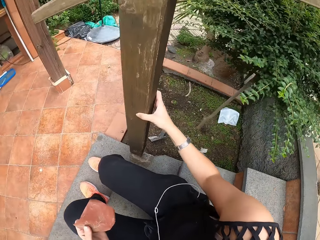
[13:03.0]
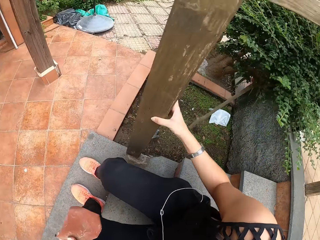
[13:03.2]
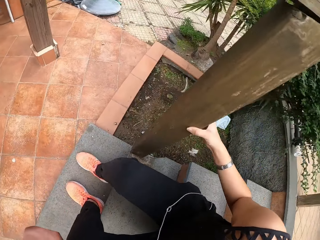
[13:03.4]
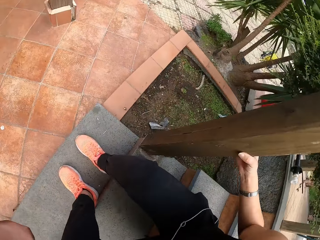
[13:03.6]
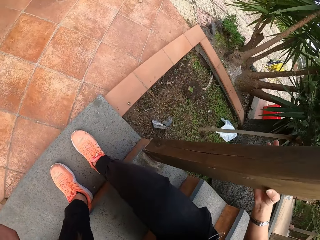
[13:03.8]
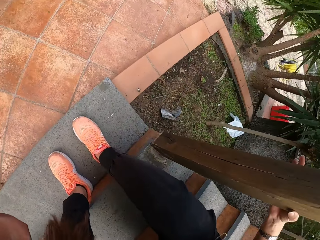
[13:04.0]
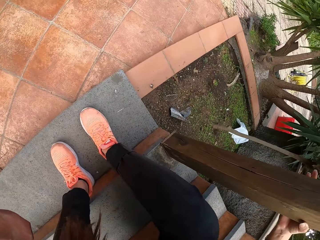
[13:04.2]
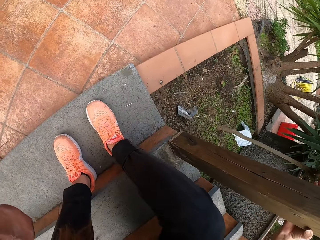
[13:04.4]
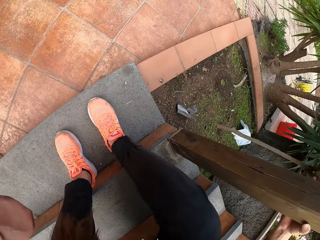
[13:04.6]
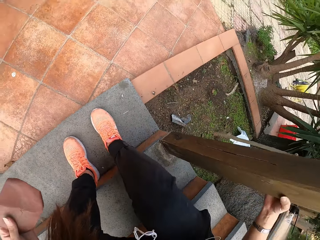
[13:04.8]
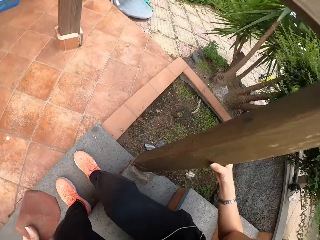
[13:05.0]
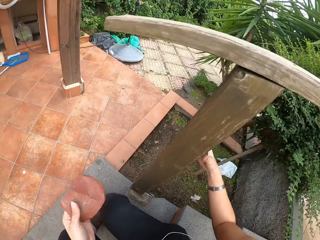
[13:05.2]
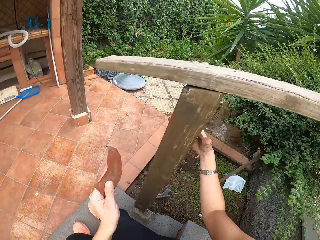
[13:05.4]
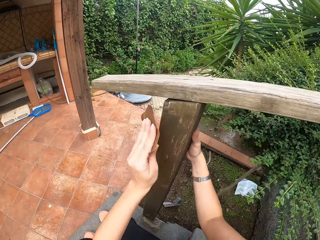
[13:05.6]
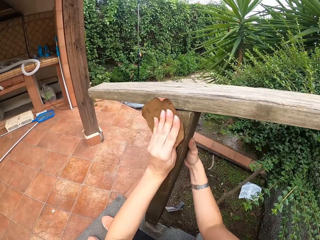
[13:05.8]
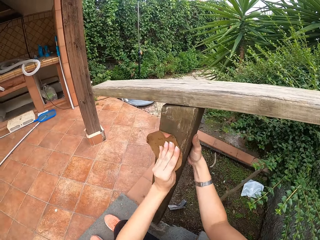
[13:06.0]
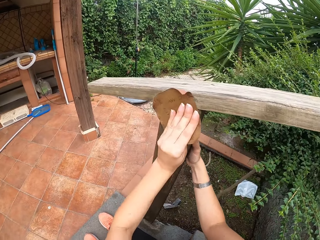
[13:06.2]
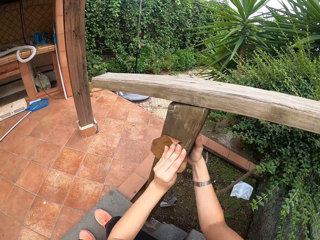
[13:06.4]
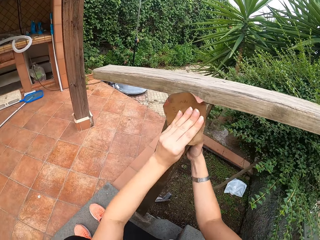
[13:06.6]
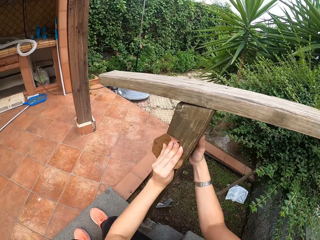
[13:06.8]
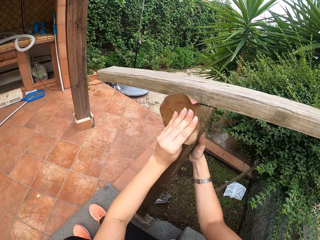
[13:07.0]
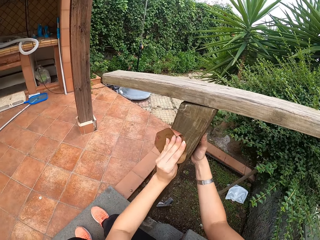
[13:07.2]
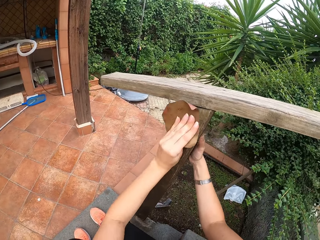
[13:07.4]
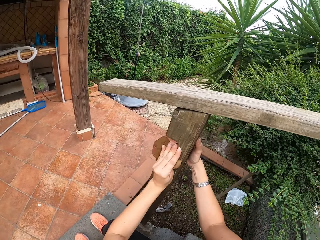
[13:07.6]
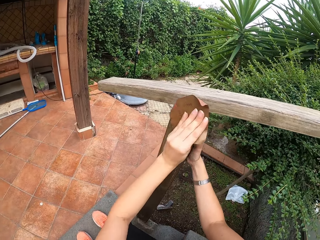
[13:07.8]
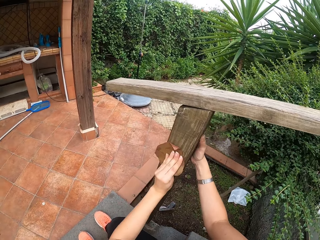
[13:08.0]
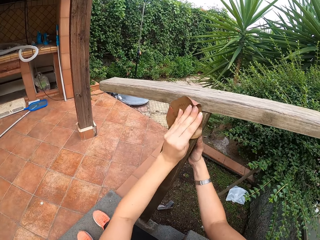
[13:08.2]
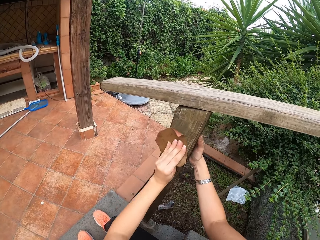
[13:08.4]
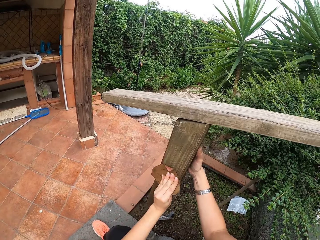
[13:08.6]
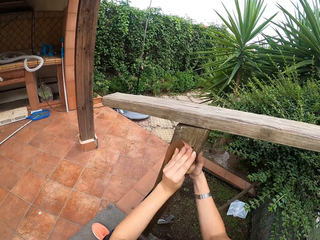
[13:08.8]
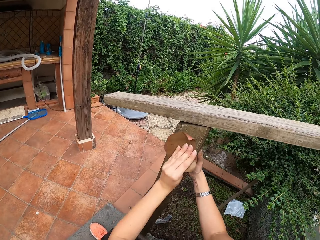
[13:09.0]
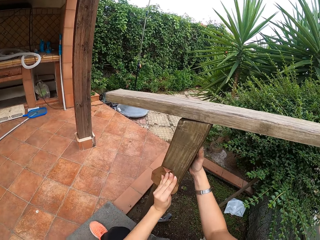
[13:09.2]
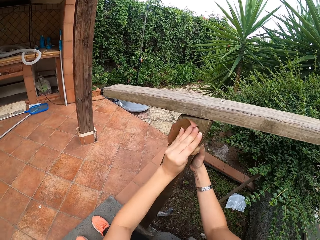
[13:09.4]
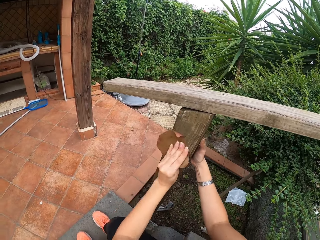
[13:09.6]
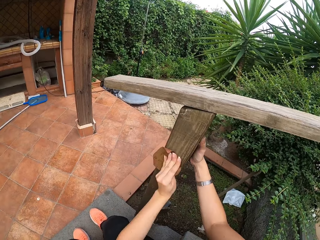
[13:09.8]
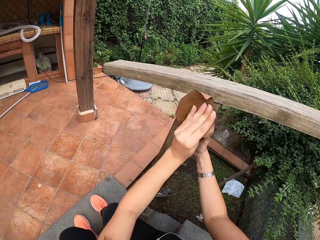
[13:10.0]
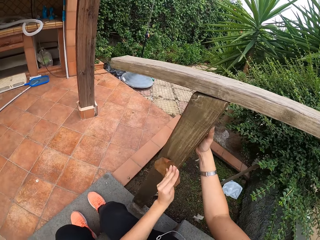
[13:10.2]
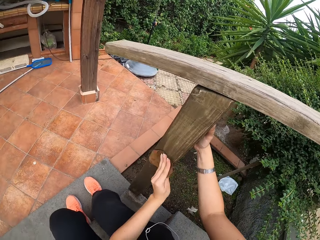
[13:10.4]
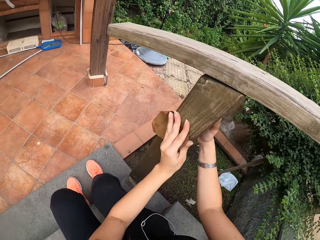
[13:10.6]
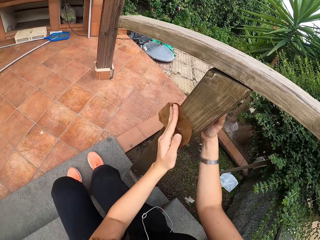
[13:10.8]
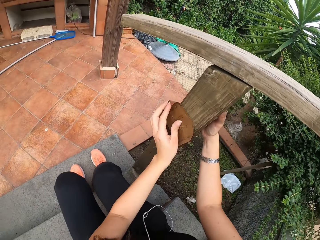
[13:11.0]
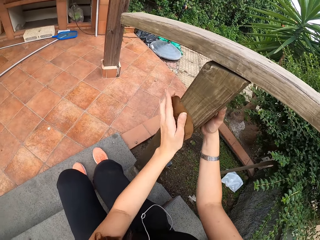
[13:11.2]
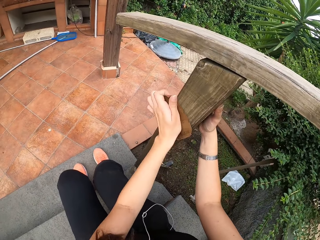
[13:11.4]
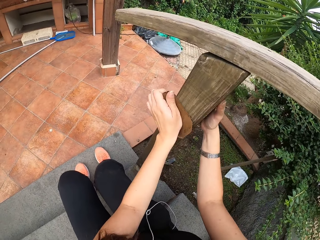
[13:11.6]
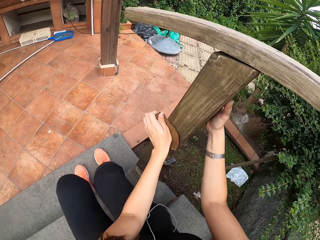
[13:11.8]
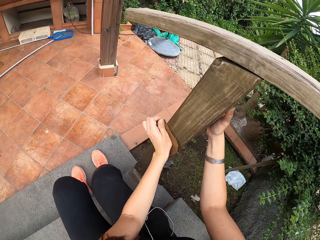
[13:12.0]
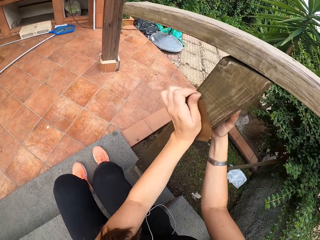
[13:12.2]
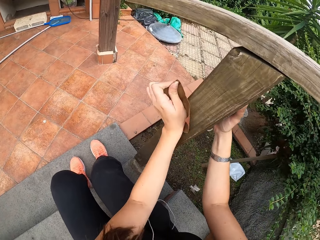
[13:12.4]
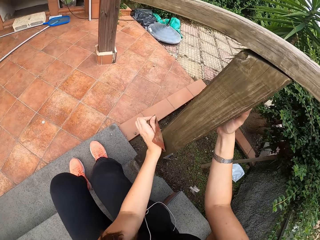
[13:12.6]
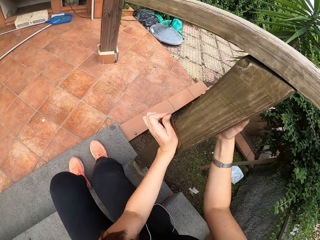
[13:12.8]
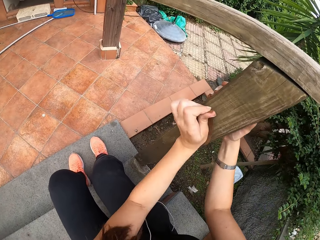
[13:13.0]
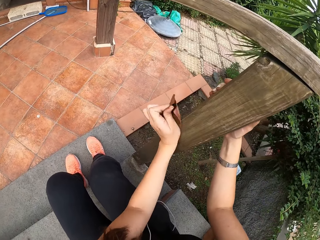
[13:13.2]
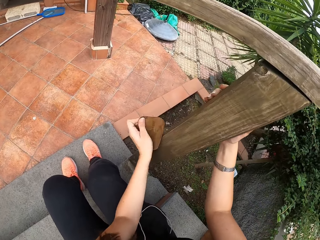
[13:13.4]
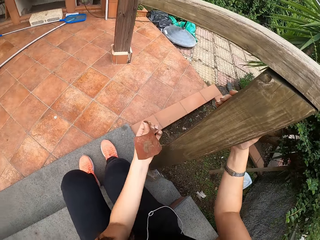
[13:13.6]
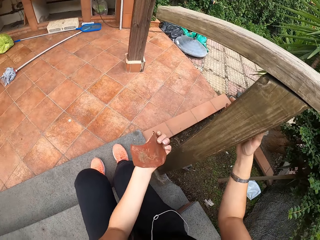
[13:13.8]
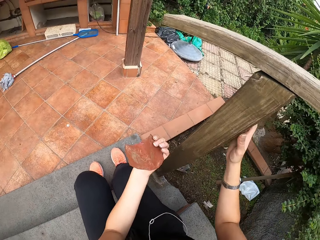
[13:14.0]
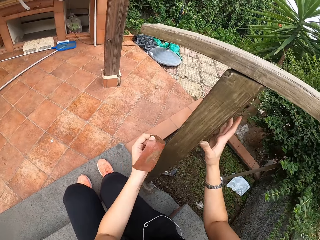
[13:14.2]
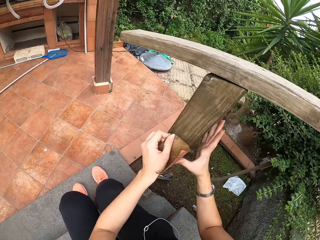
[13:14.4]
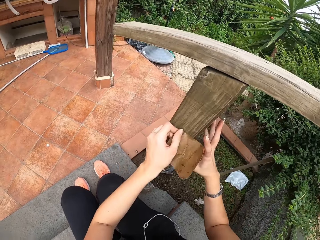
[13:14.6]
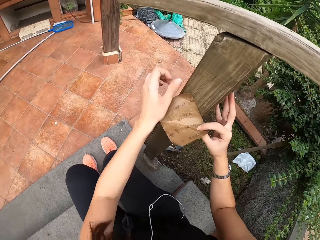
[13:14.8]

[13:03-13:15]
The camera wearer smoothens wood with a sandpaper.

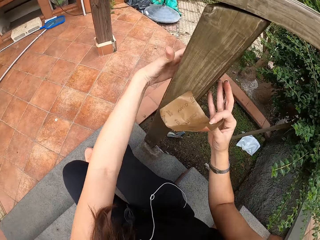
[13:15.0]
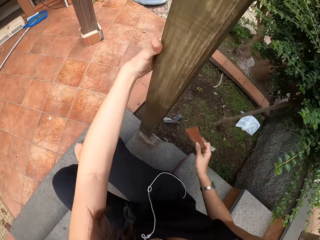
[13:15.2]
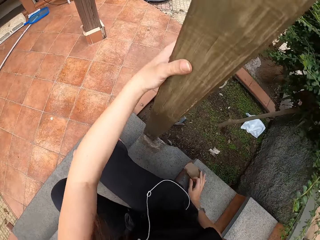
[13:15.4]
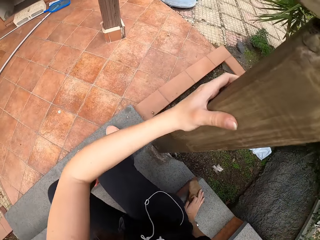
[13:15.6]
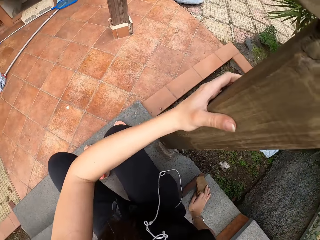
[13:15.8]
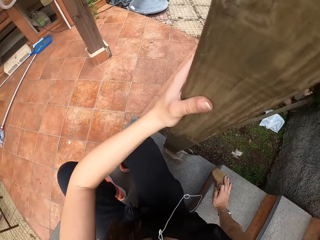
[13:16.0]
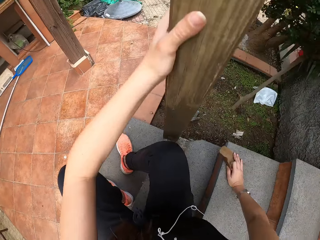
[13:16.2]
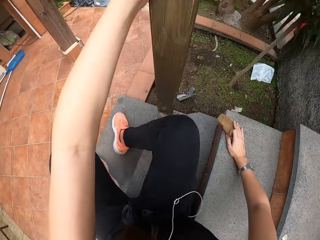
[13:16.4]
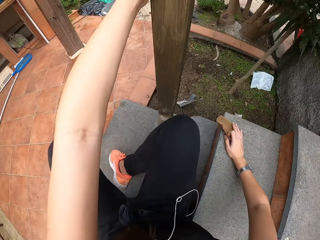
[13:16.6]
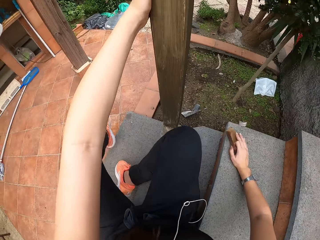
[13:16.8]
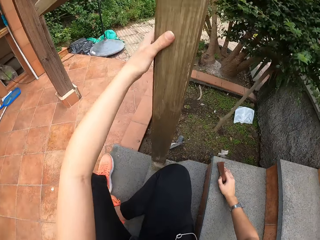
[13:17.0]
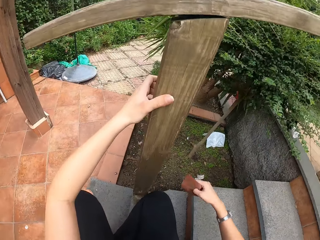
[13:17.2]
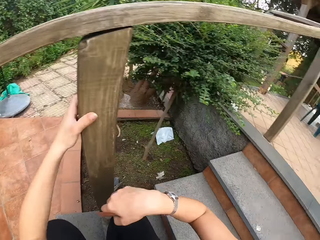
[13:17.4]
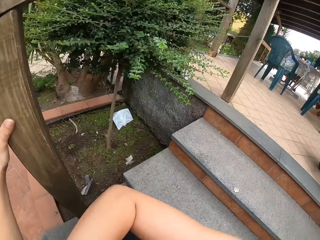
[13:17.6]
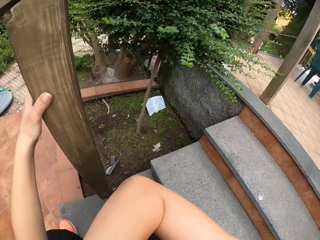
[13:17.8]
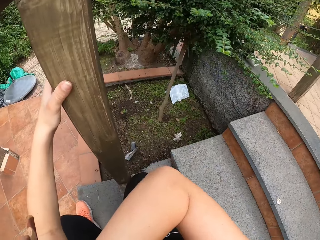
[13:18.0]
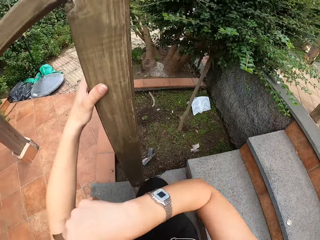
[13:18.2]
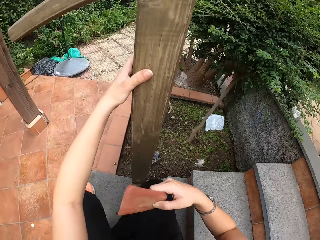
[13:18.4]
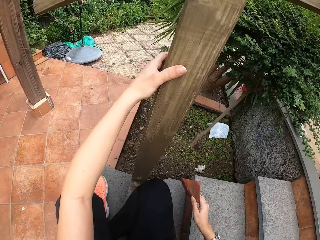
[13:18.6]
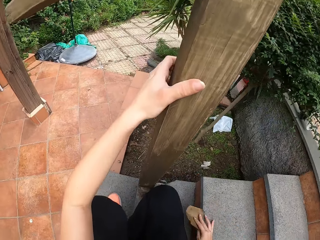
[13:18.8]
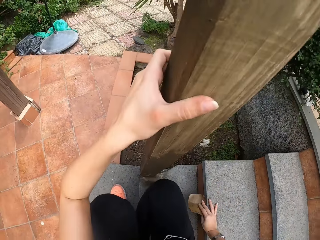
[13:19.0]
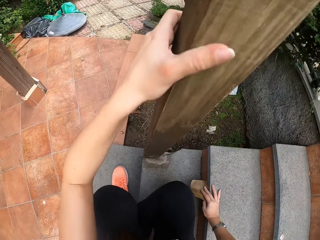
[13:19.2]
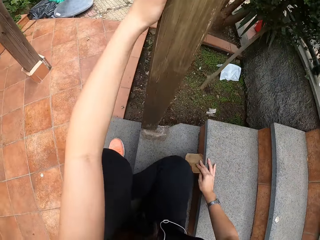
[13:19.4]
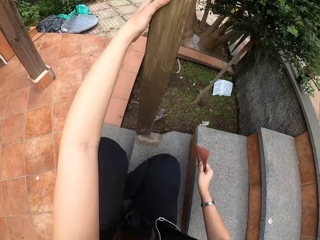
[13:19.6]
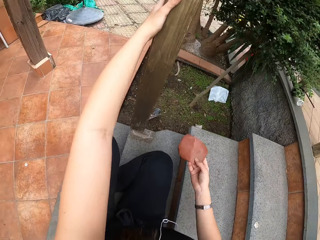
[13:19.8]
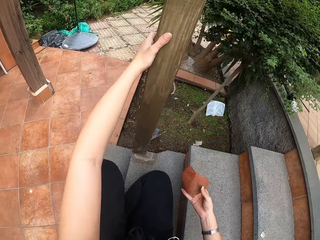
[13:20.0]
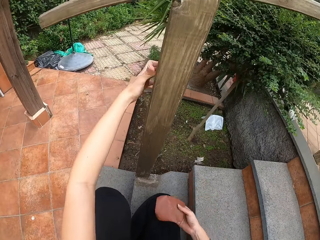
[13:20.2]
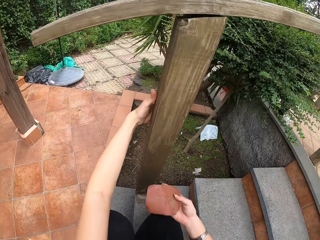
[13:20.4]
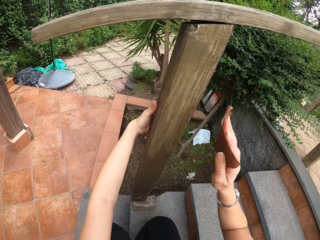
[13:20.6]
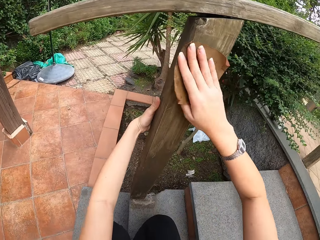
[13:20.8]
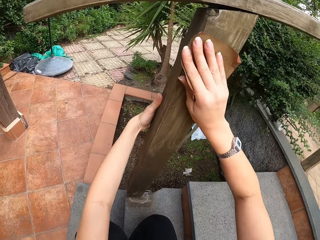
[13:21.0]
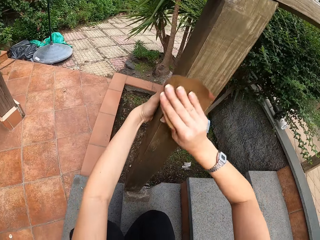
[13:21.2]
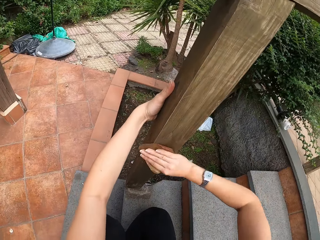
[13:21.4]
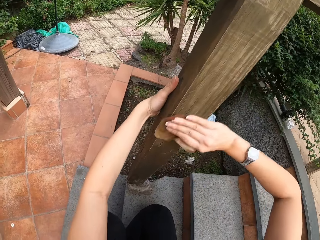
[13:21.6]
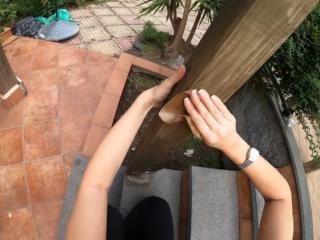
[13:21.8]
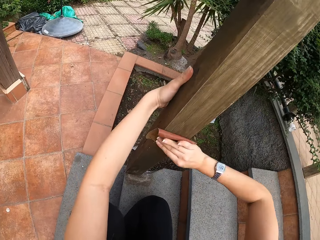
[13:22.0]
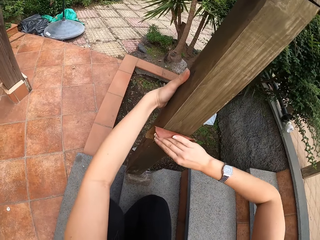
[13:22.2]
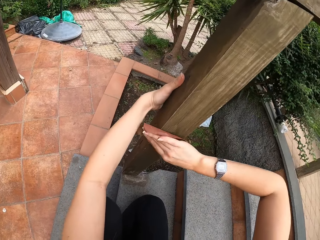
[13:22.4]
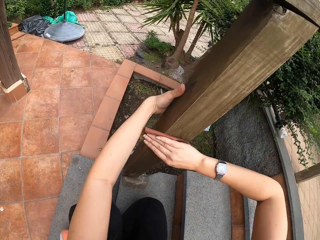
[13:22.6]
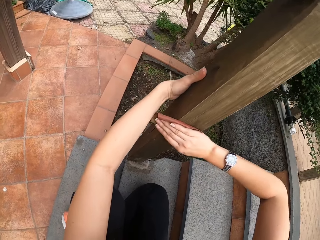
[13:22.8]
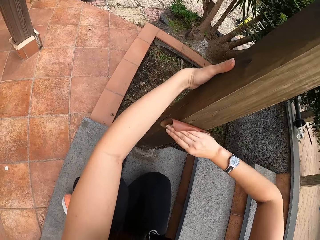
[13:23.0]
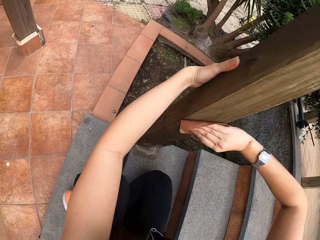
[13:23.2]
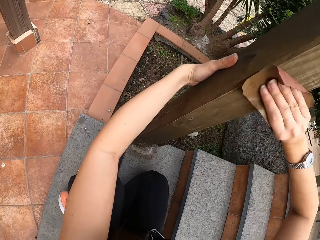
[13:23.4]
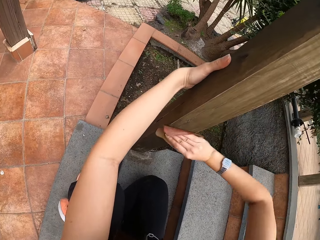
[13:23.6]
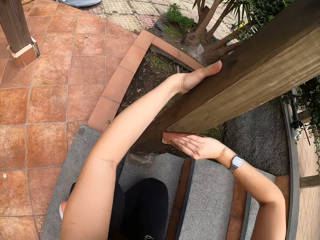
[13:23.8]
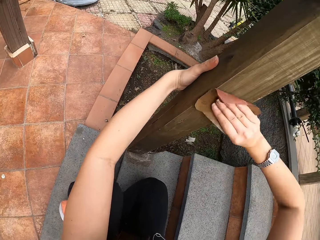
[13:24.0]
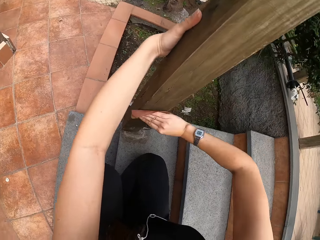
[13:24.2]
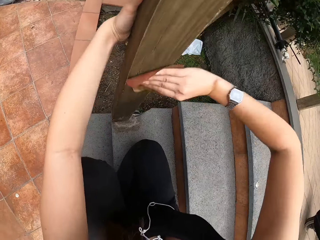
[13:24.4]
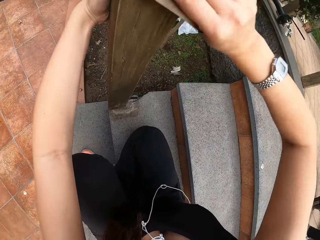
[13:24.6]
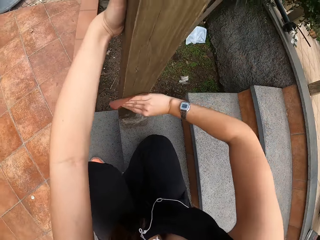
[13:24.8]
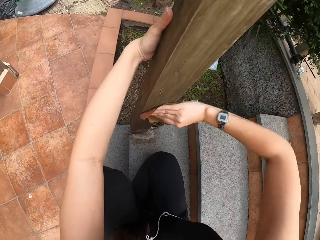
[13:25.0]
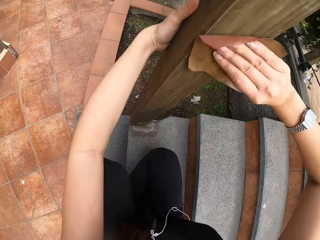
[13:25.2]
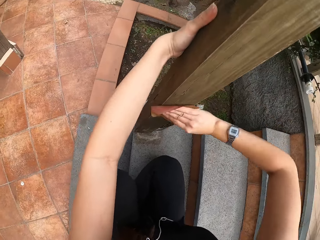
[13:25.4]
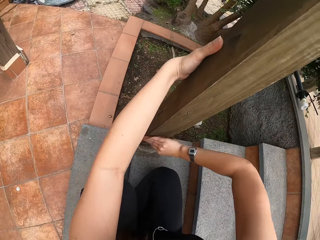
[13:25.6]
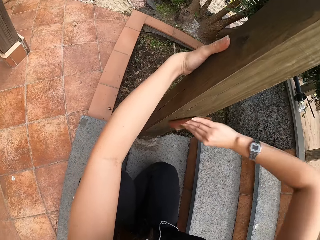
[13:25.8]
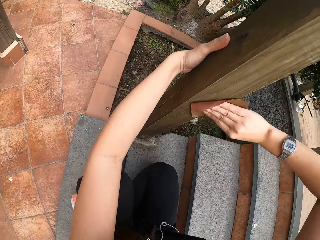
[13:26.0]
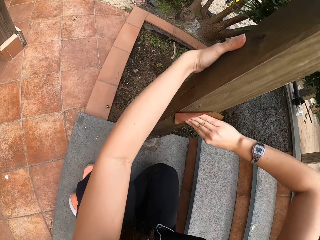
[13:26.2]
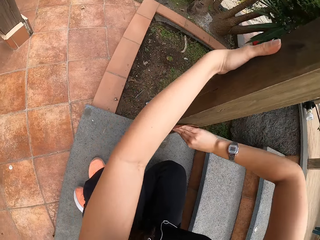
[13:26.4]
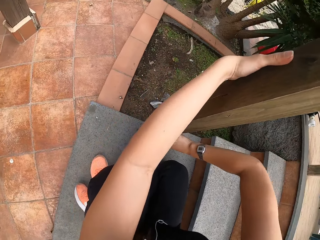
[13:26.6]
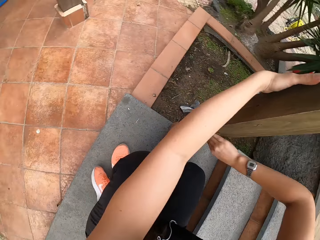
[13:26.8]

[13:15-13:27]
The camera wearer touches her face with her hand. She sandpapers the furniture with her left hand.
